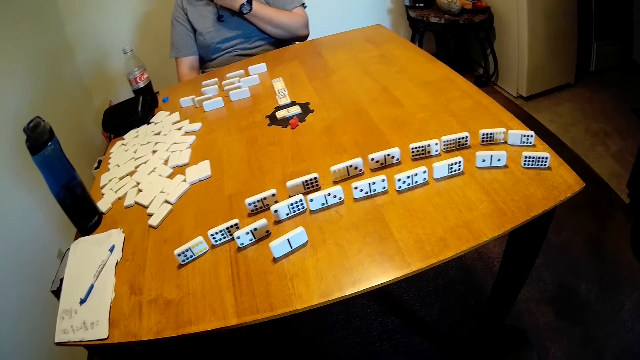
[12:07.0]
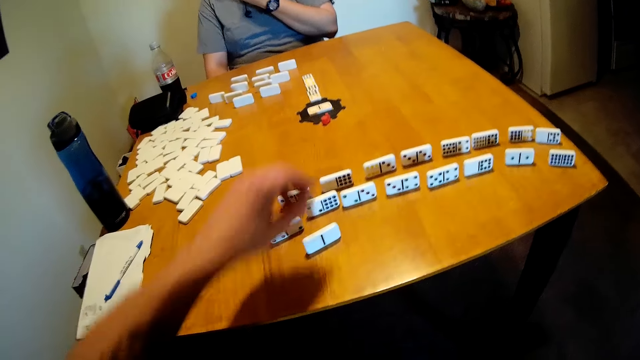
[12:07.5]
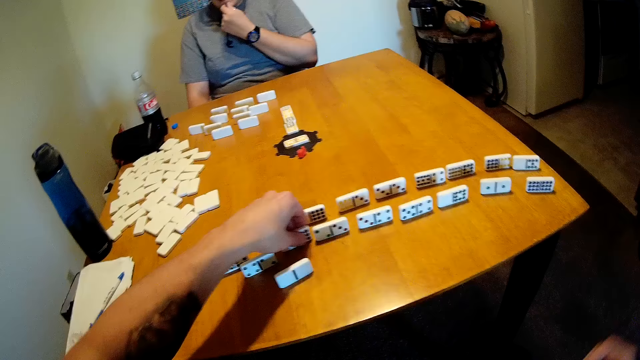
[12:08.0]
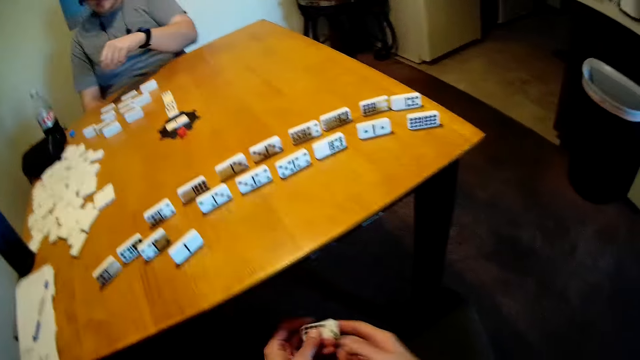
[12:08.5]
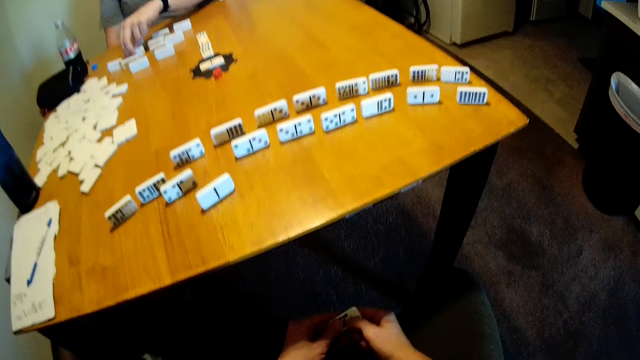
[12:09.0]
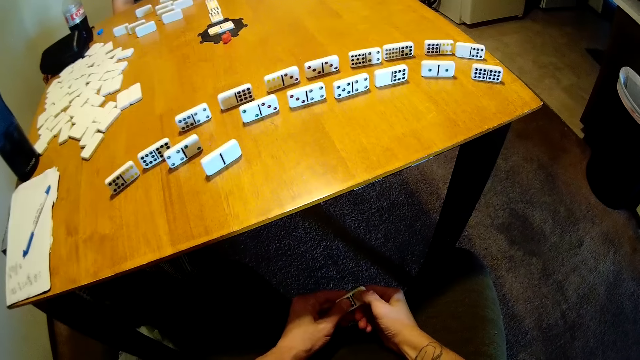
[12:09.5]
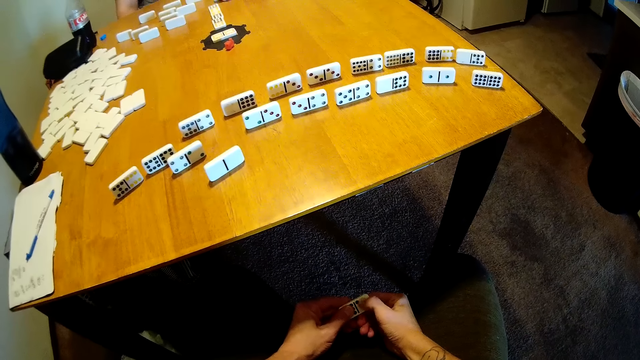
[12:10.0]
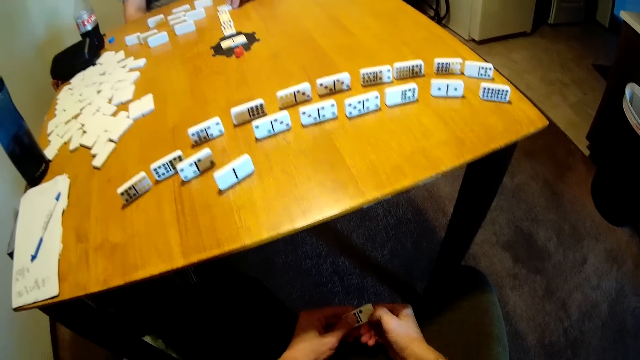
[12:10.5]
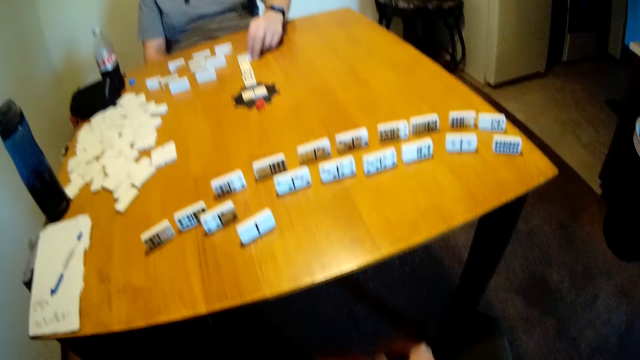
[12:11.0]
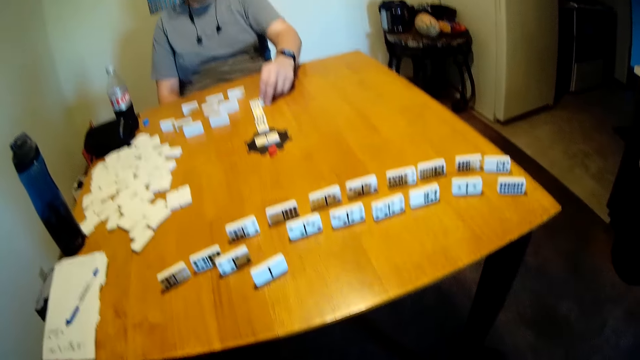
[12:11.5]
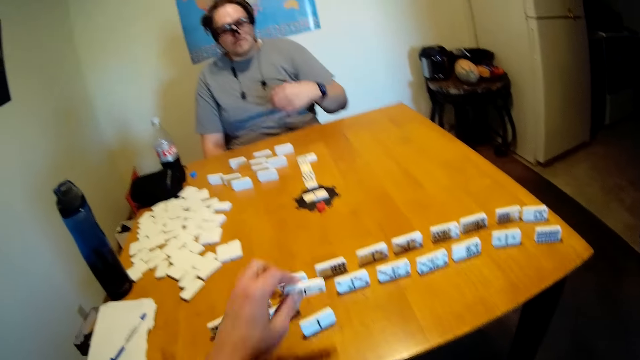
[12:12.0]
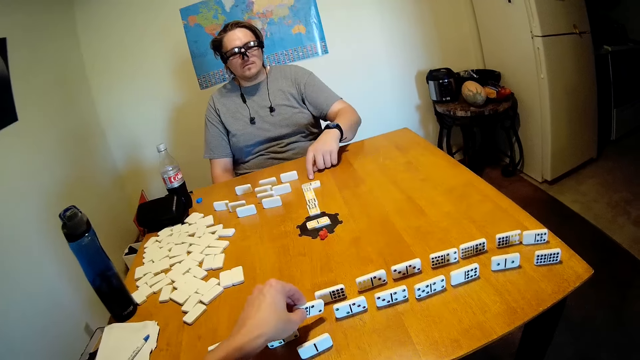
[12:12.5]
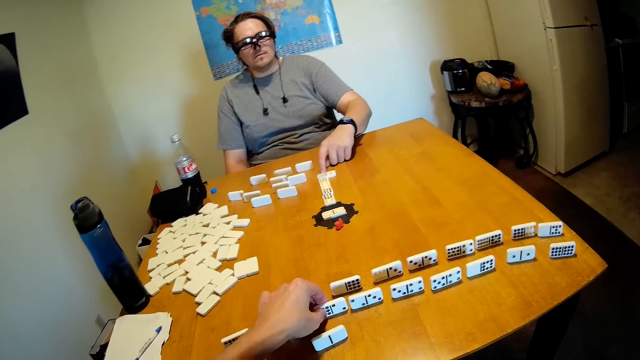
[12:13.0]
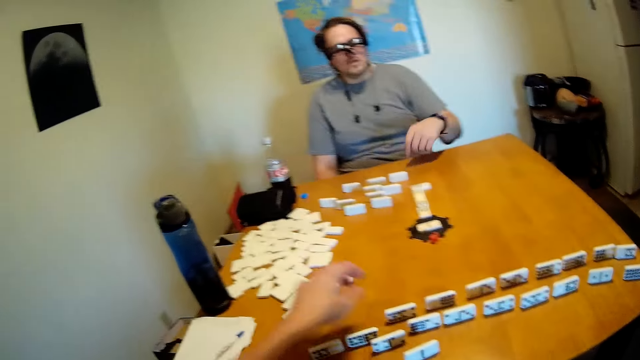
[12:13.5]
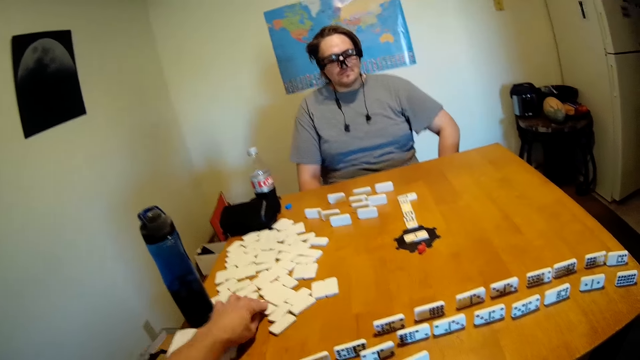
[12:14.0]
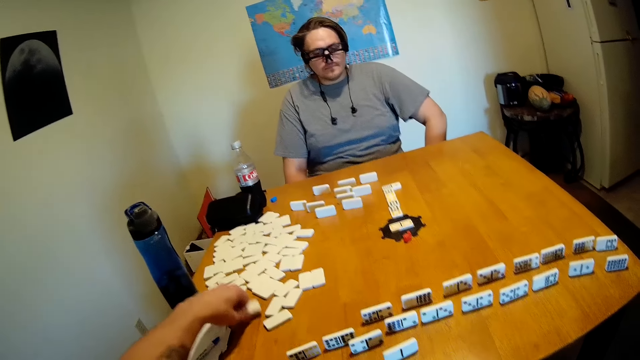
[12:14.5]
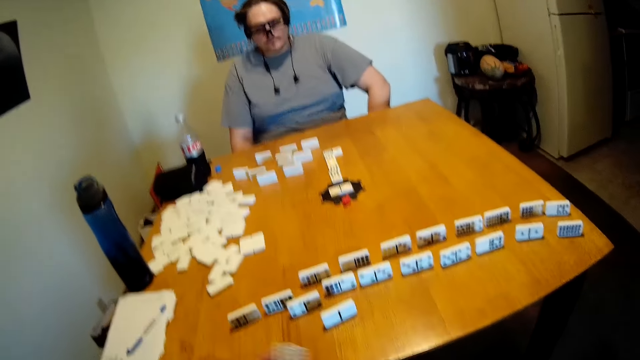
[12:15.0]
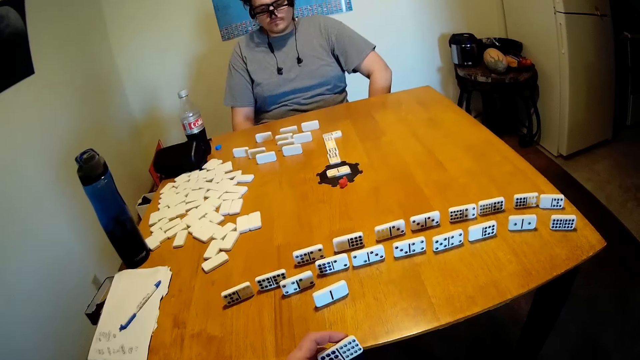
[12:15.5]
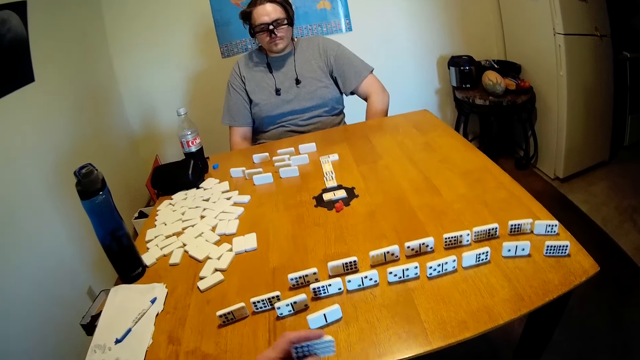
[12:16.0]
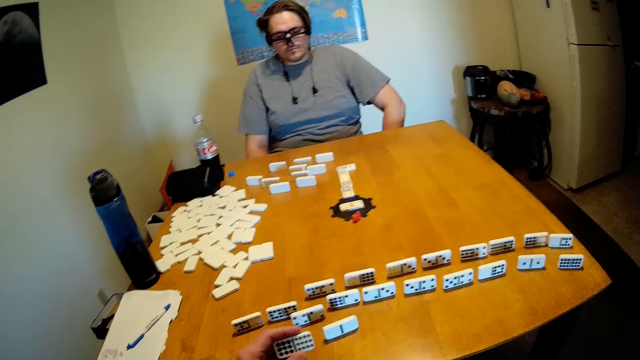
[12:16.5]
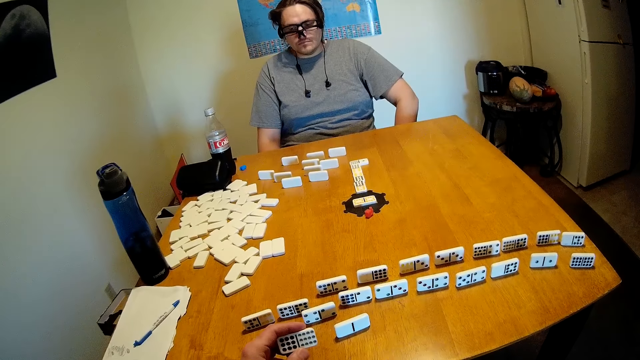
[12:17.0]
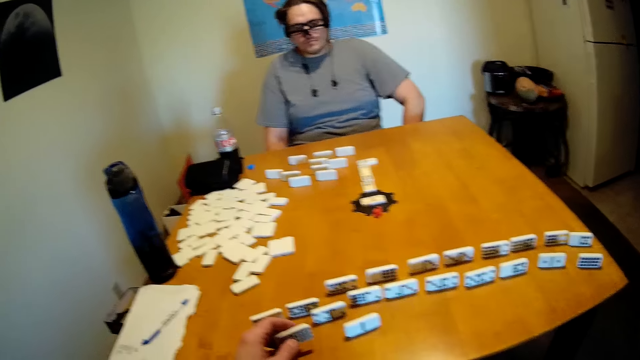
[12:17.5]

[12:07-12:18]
The camera wearer picks a domino from the table. They hold the dominoes. A man picks the dominoes. The camera wearer removes something from the domino. They touch the dominoes. They put the domino on the table. They pick a domino from the table. They hold the dominoes and look at the dominoes on the table.

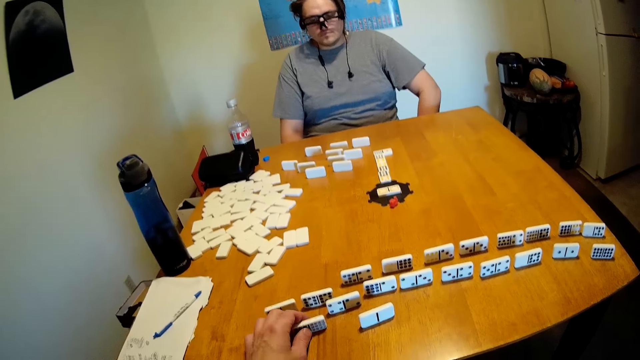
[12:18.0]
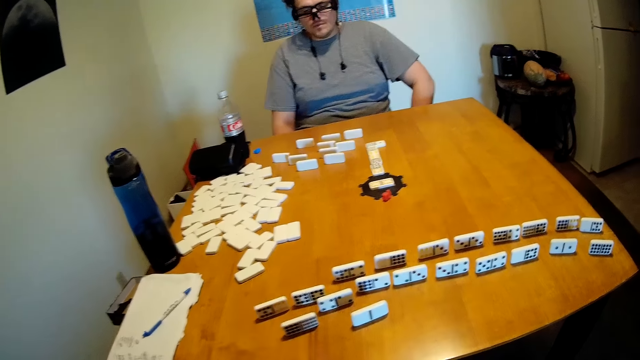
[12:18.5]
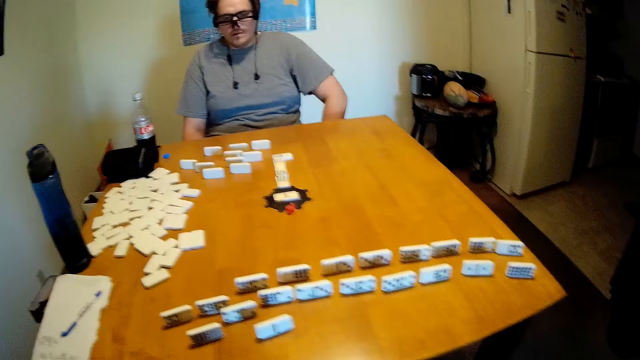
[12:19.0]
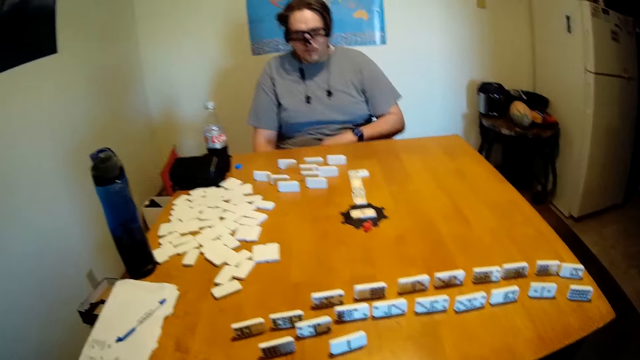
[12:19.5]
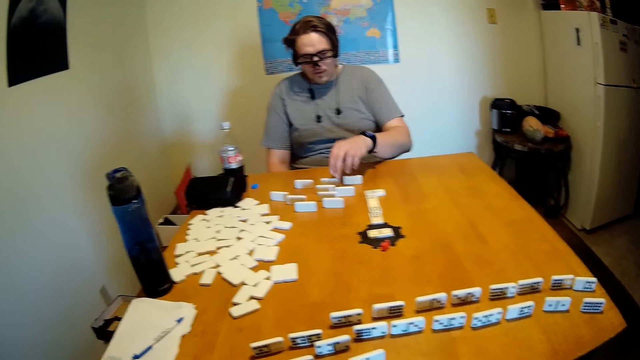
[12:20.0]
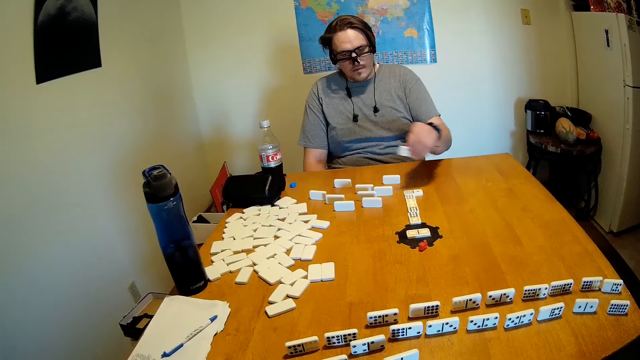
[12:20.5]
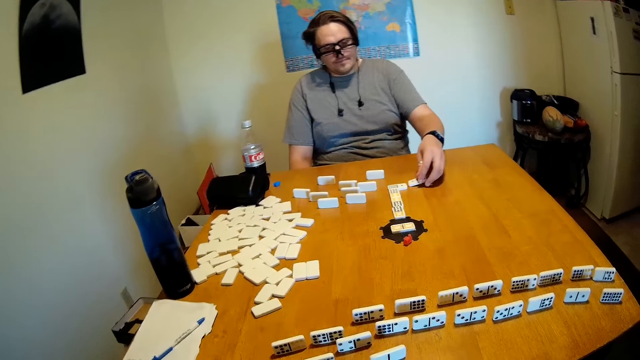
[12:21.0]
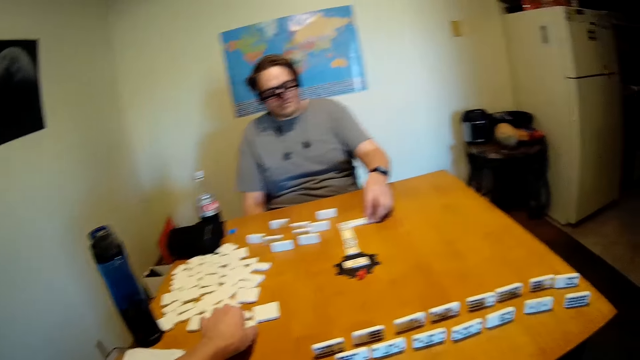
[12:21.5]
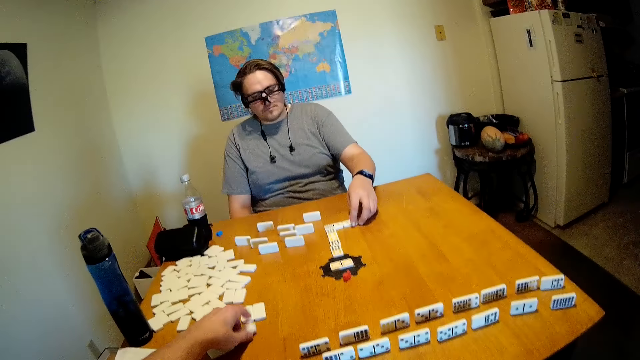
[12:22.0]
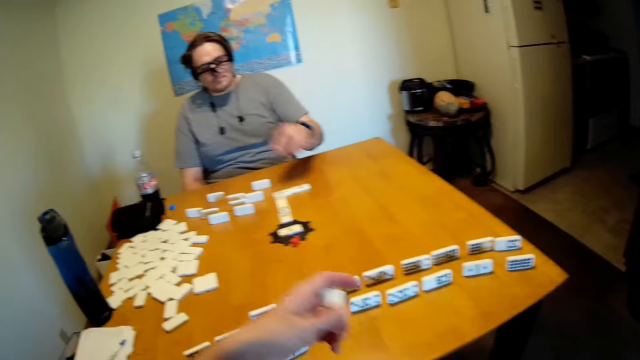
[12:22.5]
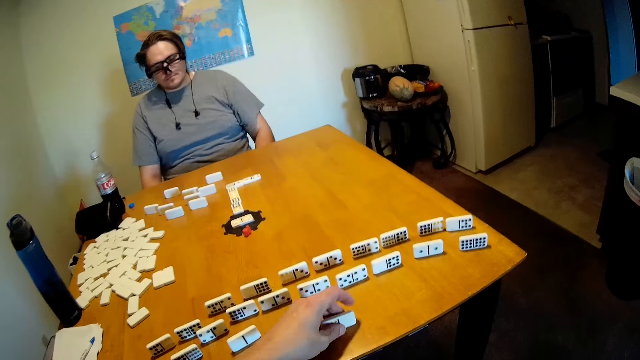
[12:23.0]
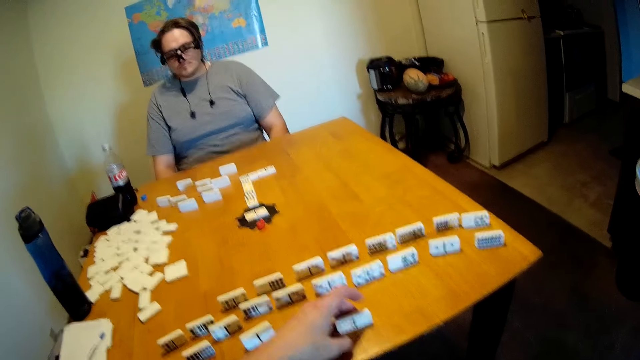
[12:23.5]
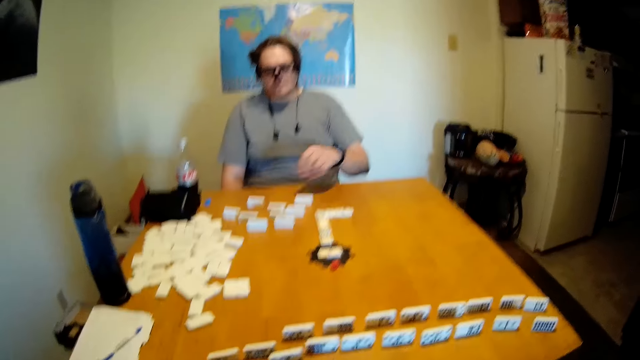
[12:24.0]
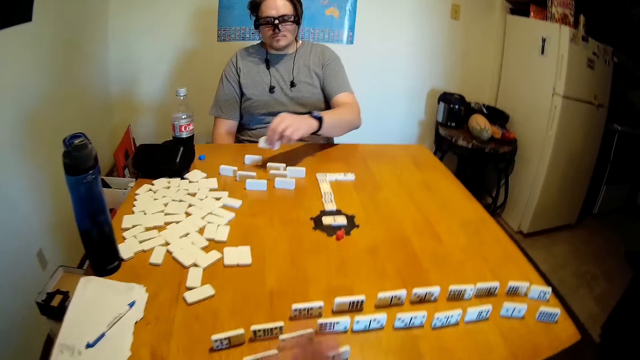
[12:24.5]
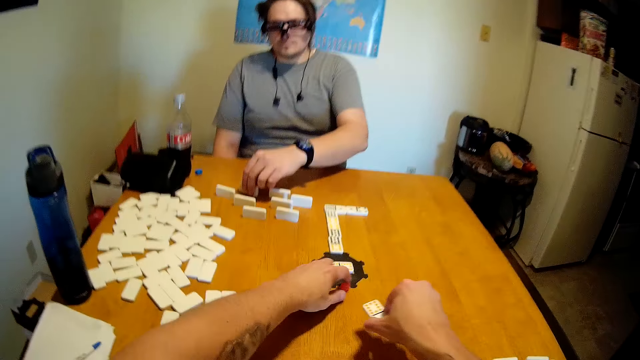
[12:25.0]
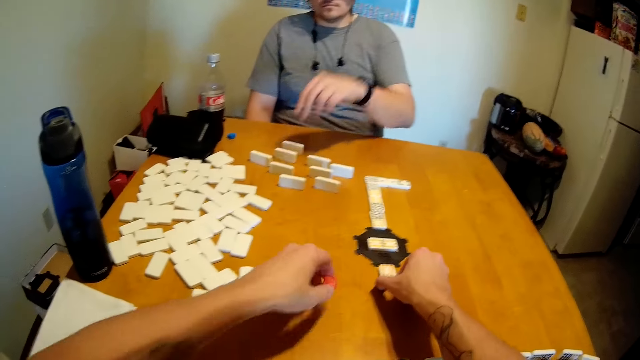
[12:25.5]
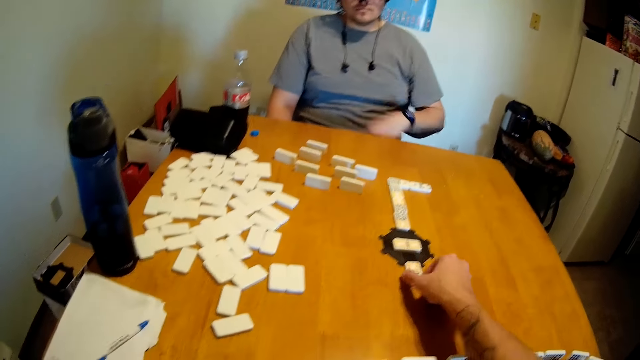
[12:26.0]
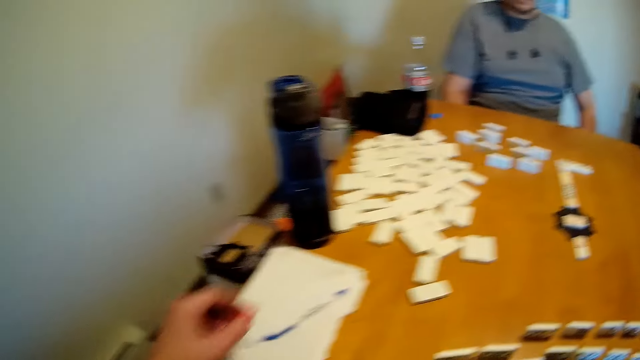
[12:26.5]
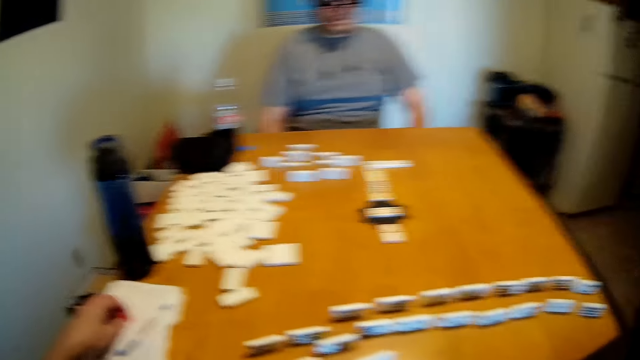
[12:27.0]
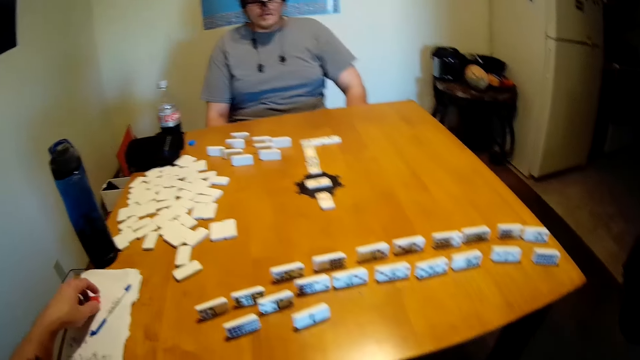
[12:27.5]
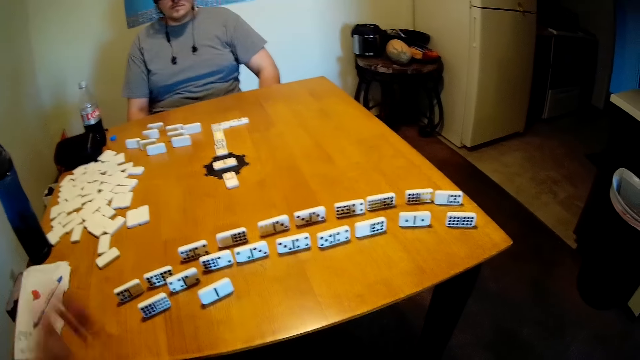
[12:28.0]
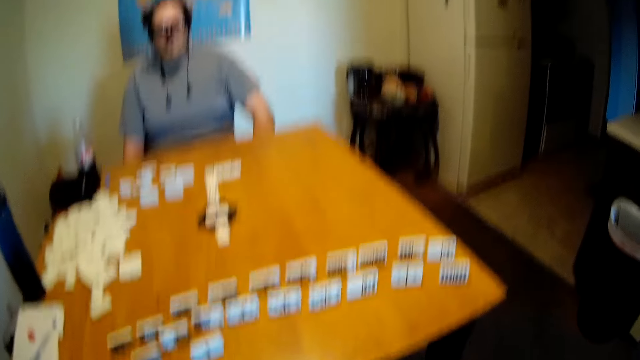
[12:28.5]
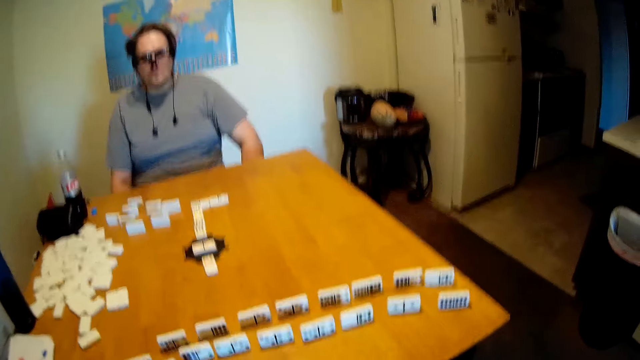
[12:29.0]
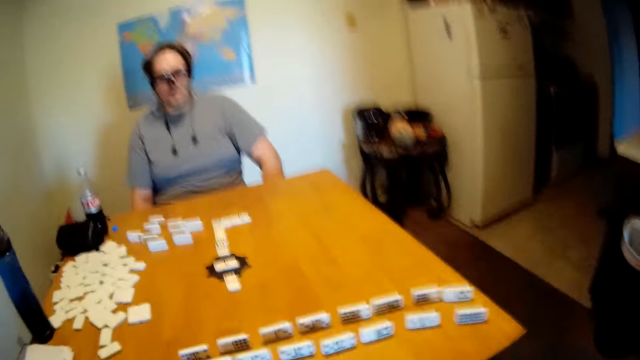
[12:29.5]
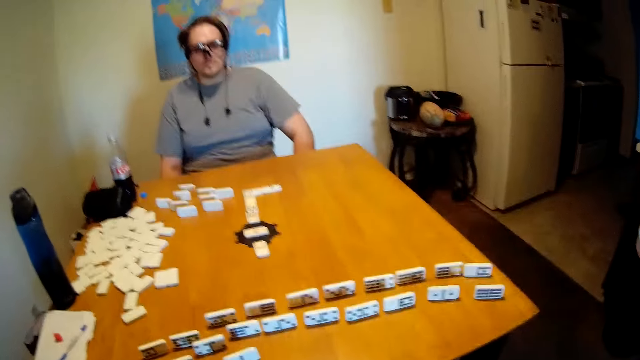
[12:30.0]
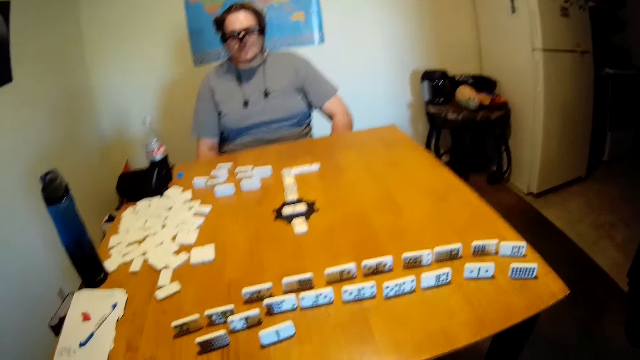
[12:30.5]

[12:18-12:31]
The camera wearer arranges the dominoes. They put the domino on the table. They hold the dominoes. A man picks the dominoes and arranges the dominoes on the table. The camera wearer picks a domino from the table. They arrange the dominoes. They put the domino on the table. The man arranges the dominoes. The camera wearer arranges the dominoes. They put the domino in the middle of the table. They hold something. They look at the table.
